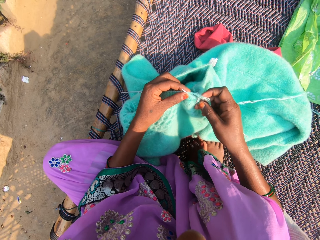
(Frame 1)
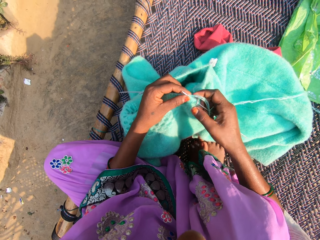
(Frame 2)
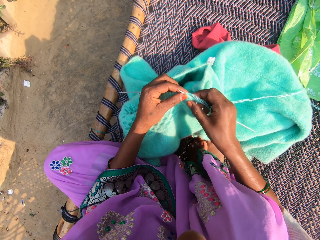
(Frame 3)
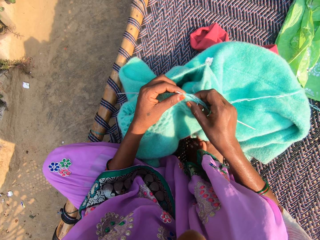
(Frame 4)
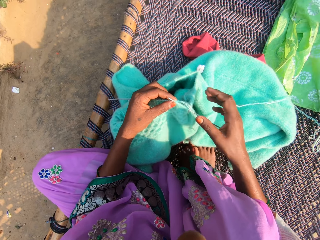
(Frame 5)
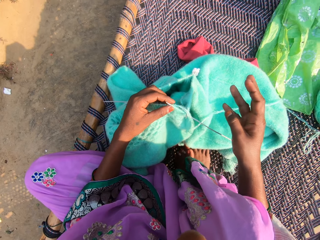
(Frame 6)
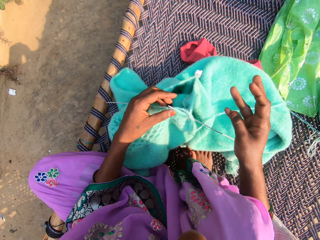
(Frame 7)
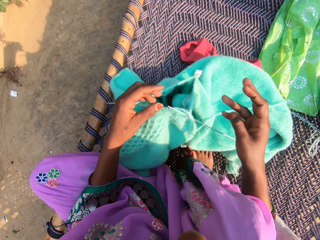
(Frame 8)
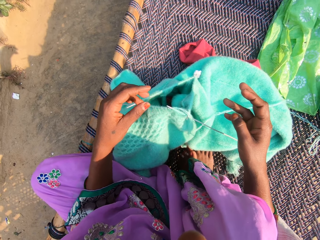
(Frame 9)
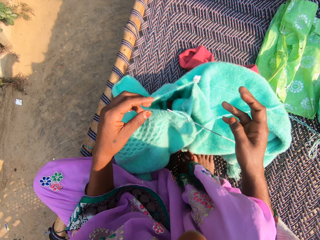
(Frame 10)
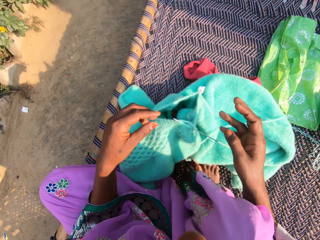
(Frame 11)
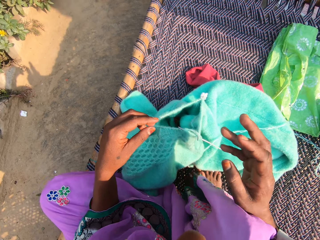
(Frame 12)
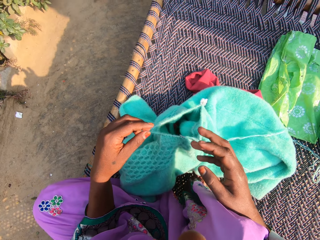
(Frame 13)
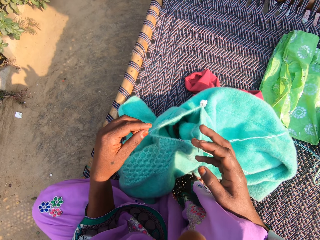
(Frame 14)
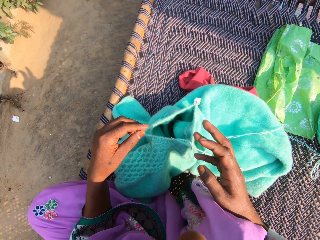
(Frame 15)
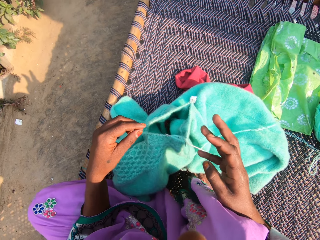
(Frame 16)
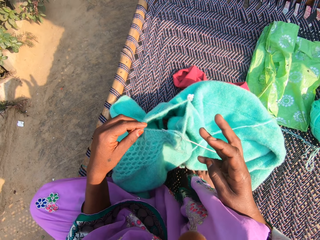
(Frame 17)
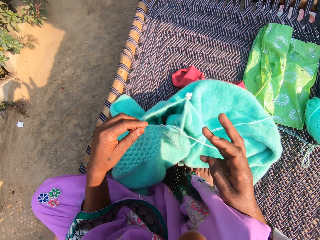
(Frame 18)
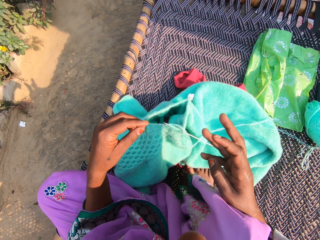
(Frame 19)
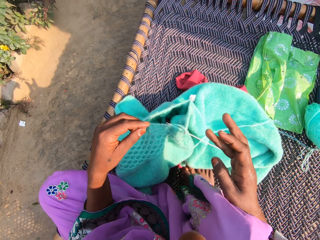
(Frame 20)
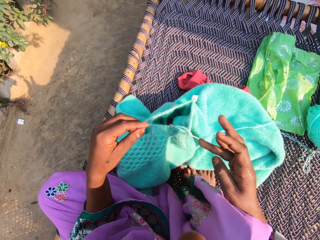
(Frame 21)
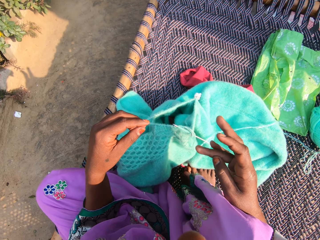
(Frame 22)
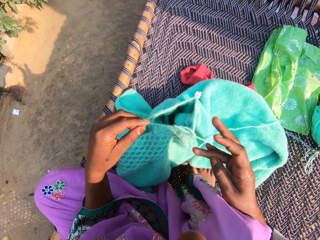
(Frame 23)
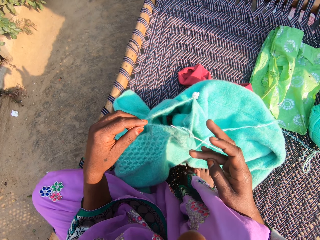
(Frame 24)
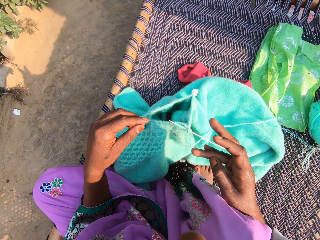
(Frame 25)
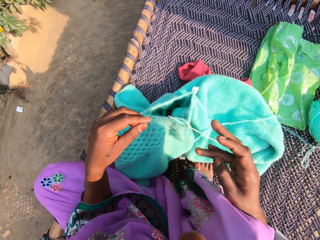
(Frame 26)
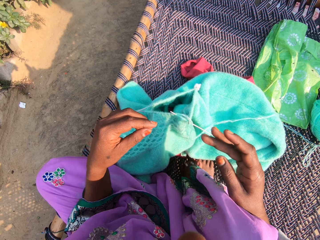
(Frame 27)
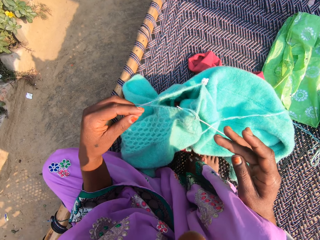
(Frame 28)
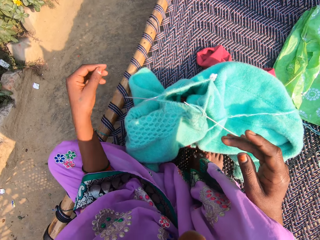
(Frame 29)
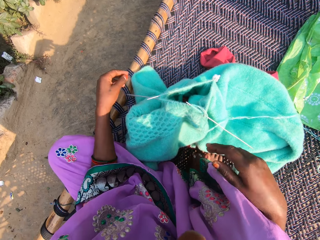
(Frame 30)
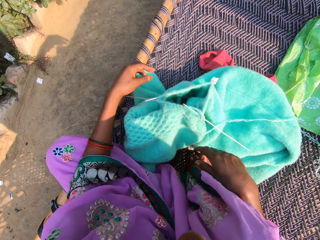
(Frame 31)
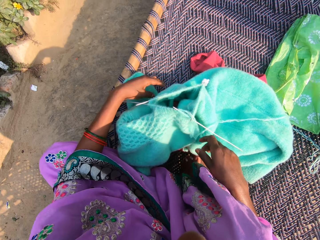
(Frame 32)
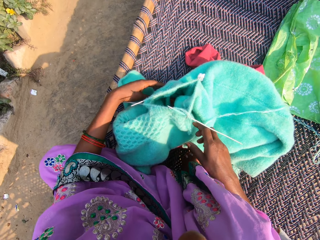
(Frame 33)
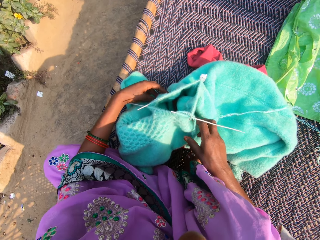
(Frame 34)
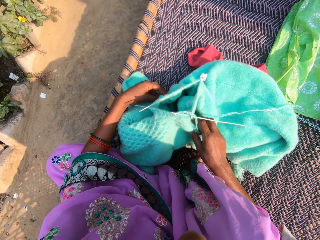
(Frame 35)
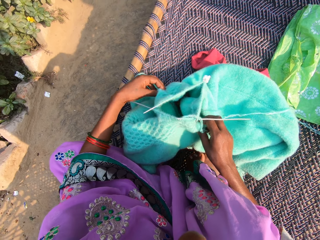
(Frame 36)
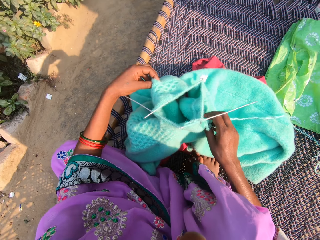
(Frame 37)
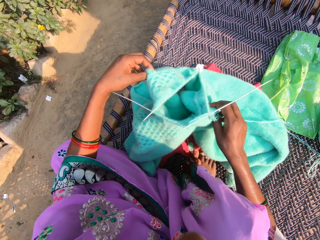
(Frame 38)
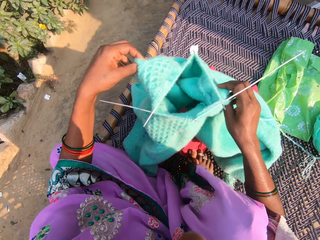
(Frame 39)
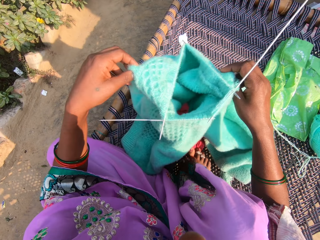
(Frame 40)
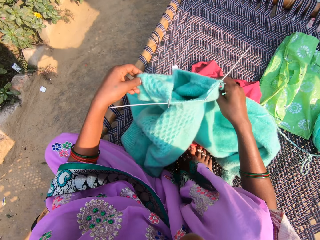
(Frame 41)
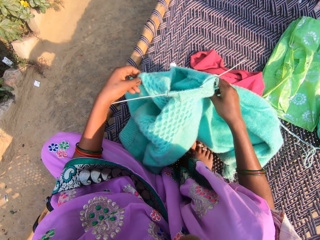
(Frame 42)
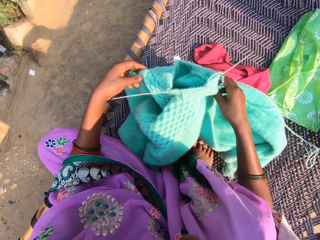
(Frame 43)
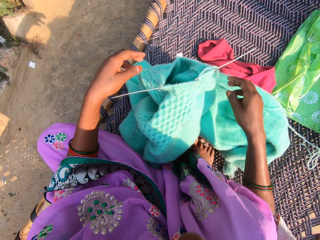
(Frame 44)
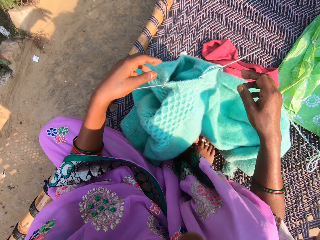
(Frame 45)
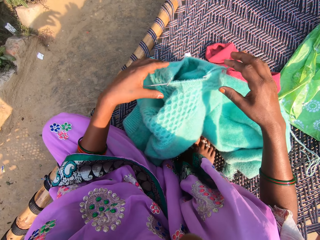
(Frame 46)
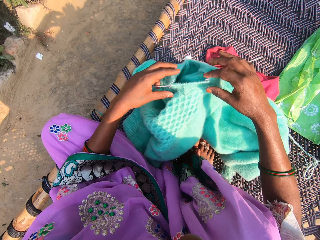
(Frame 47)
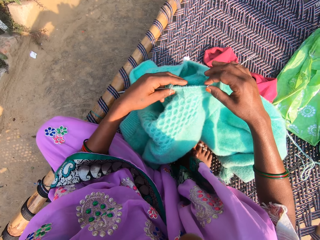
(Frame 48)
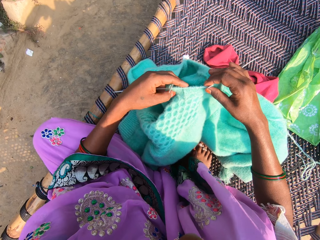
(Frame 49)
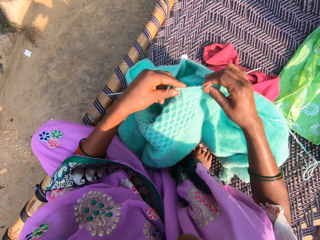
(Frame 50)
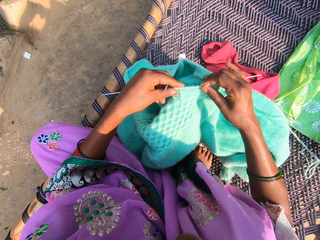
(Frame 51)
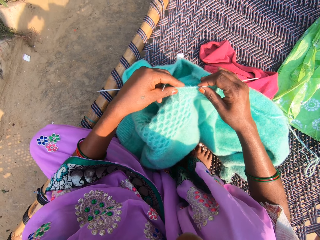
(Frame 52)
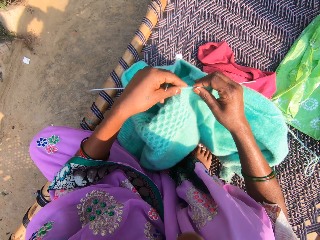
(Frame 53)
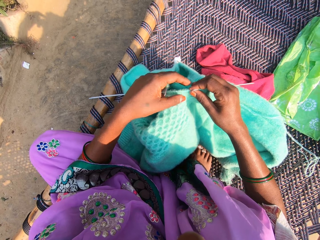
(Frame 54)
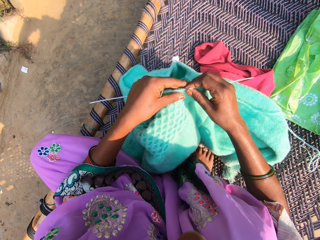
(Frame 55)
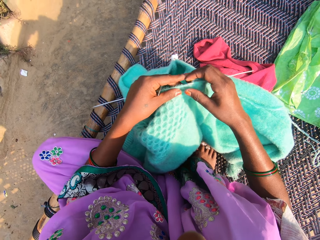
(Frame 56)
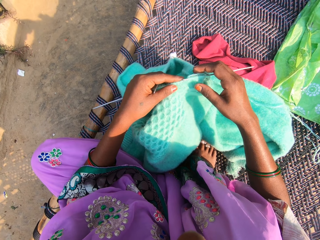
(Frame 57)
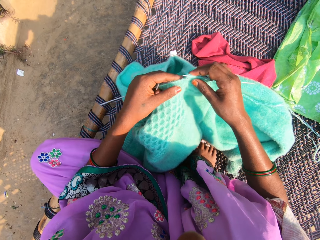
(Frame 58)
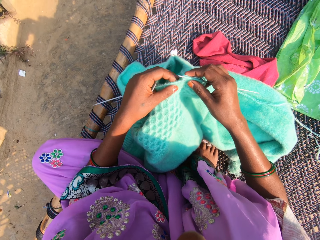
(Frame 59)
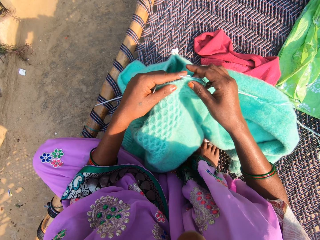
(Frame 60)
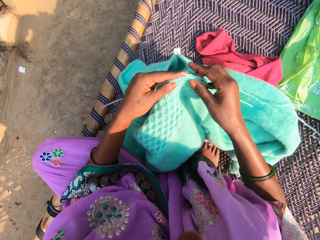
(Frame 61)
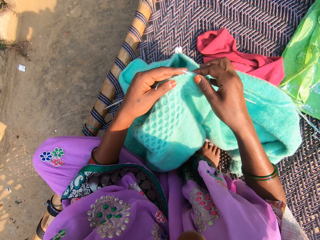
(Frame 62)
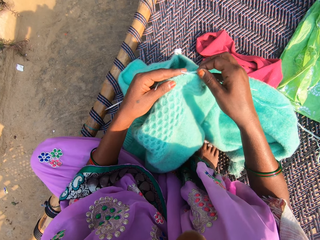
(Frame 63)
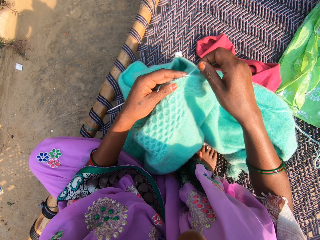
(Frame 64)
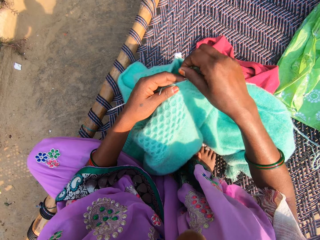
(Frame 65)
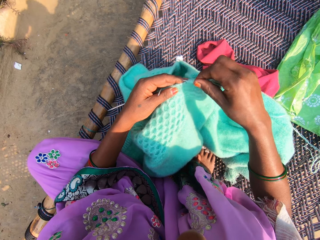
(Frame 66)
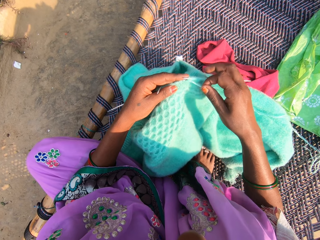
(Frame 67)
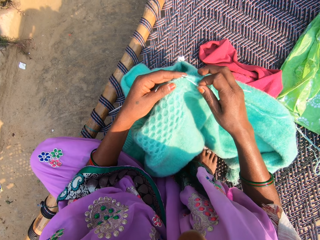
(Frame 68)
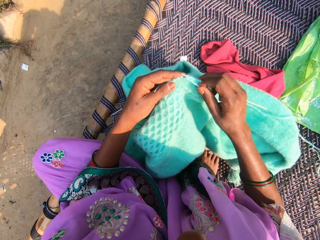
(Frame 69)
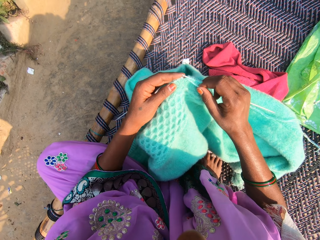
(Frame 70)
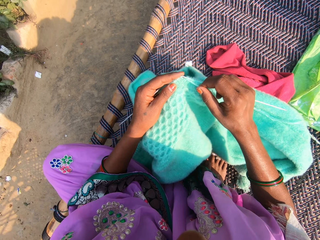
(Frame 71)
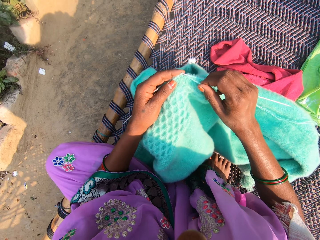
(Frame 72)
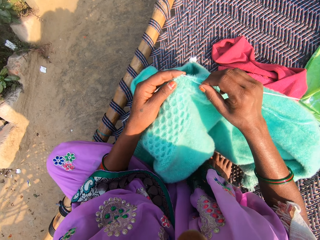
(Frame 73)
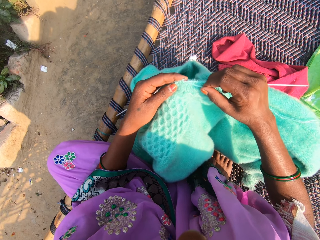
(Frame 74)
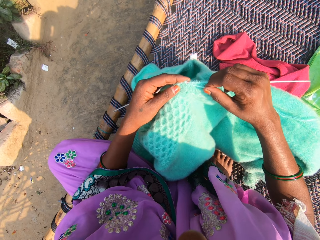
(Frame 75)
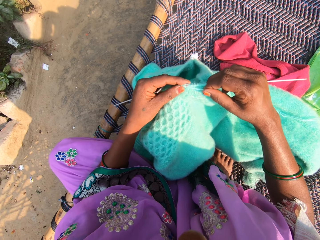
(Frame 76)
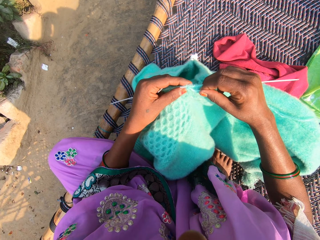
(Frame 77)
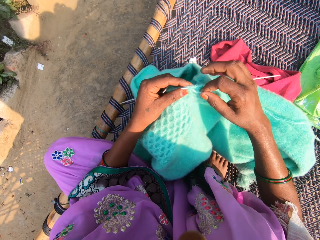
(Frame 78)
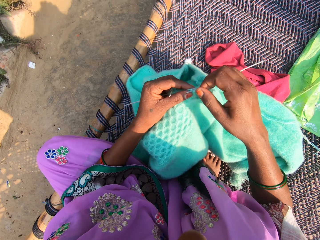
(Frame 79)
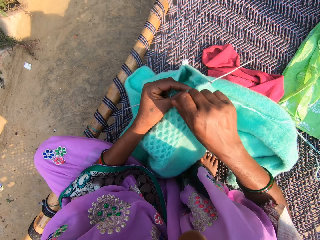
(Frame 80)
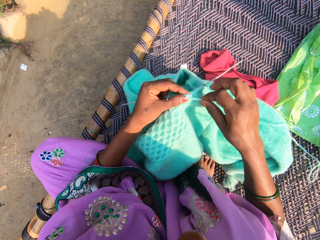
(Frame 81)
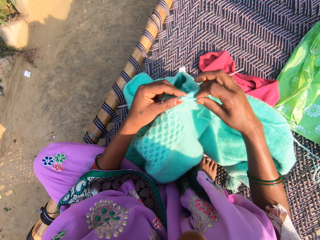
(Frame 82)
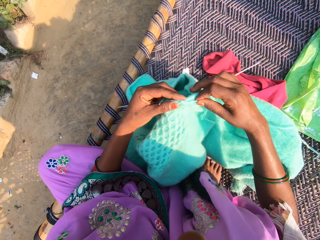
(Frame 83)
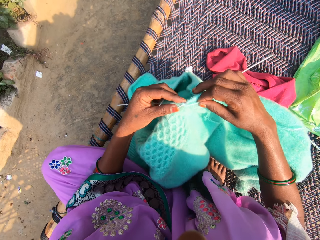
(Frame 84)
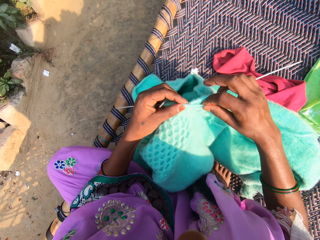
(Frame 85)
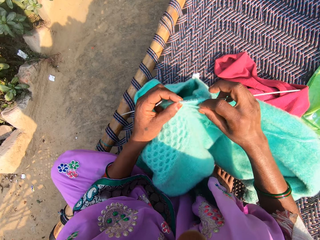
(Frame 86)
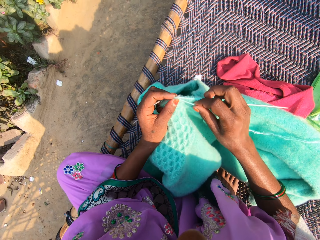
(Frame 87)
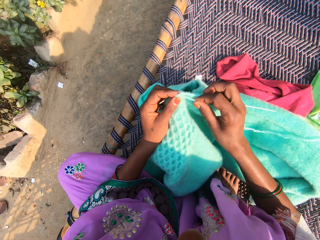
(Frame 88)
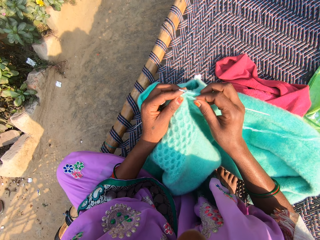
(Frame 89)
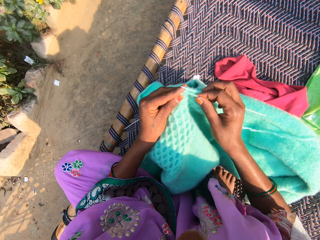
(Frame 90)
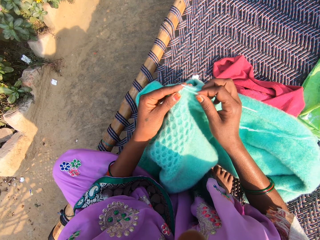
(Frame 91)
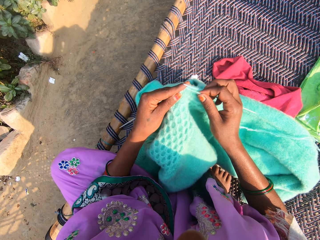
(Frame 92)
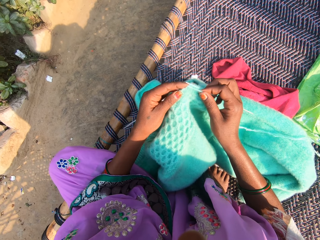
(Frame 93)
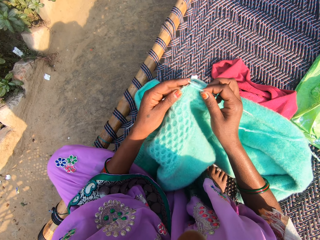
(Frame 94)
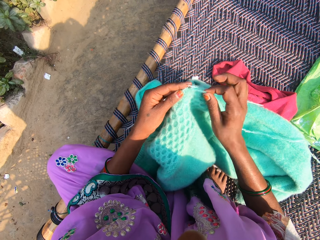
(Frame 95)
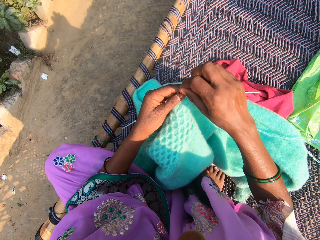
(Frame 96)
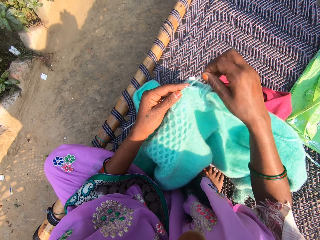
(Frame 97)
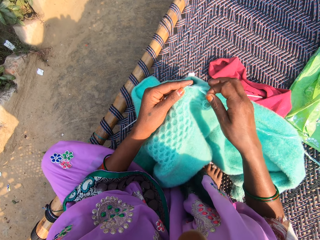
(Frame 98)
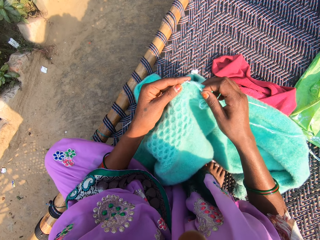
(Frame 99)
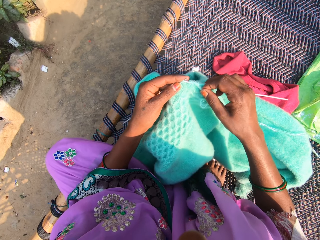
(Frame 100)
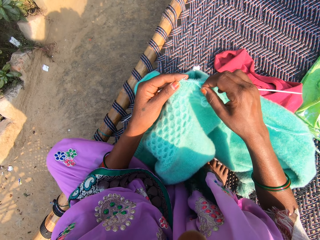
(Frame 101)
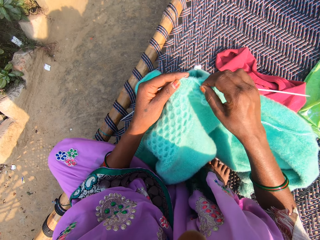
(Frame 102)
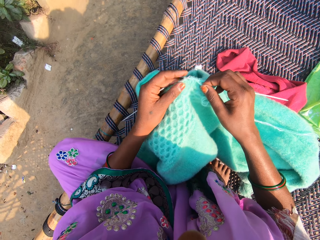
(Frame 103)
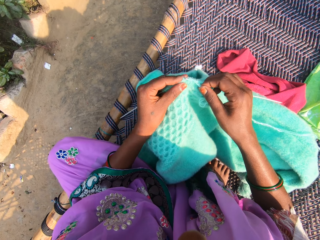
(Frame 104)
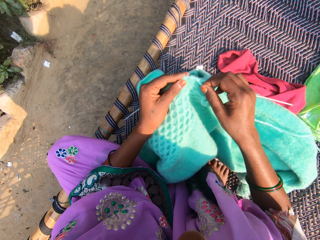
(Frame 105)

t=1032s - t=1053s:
The camera wearer puts down the garment. She counts her fingers. She adjusts the fabric. She holds the garment. She presses the garment. She winds the thread on the crochet hook. She crochets the garment using the crochet hook.
